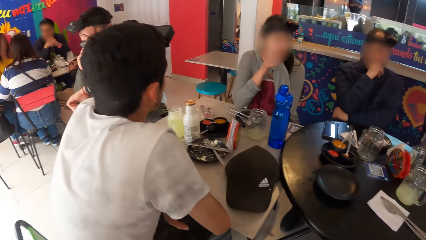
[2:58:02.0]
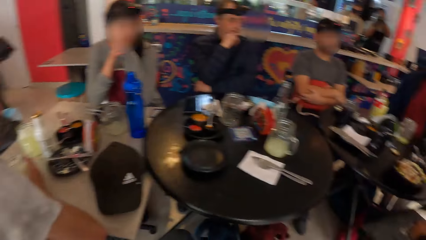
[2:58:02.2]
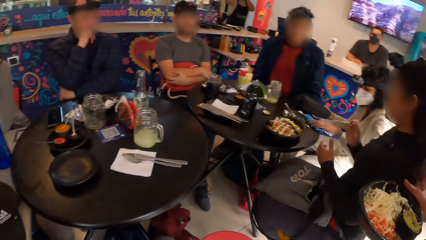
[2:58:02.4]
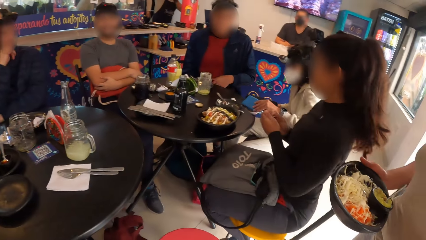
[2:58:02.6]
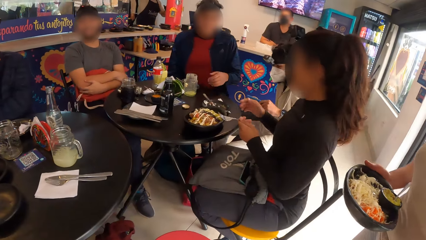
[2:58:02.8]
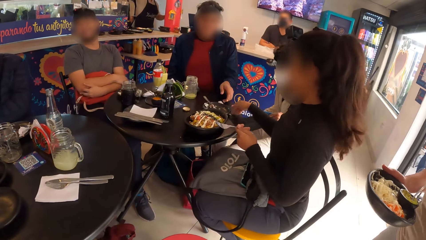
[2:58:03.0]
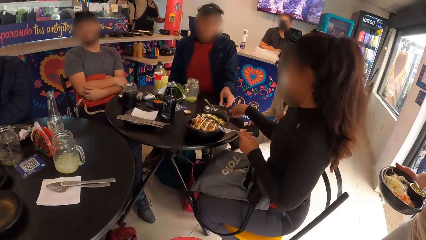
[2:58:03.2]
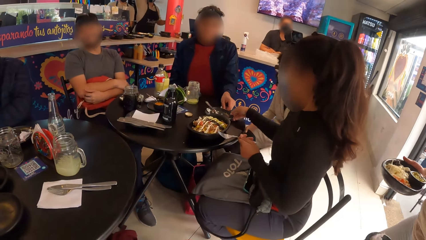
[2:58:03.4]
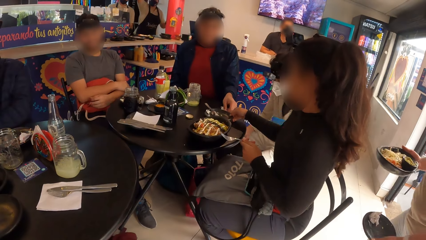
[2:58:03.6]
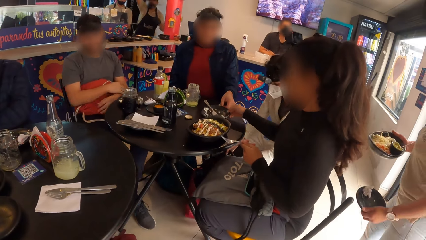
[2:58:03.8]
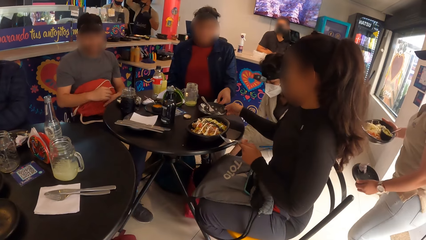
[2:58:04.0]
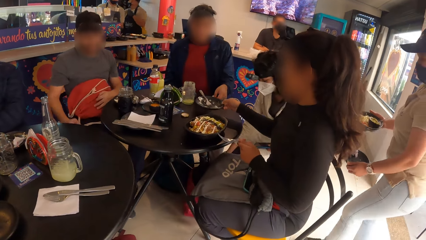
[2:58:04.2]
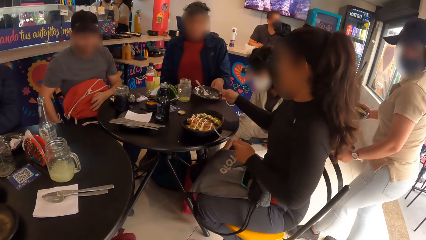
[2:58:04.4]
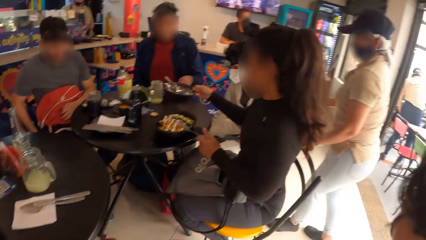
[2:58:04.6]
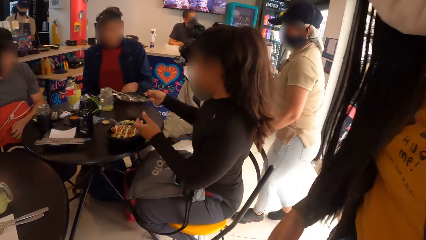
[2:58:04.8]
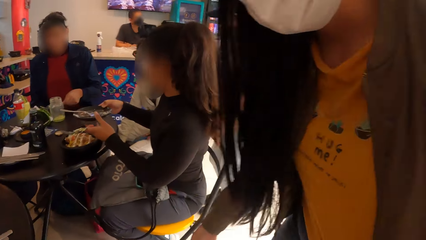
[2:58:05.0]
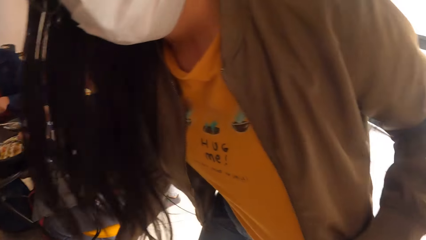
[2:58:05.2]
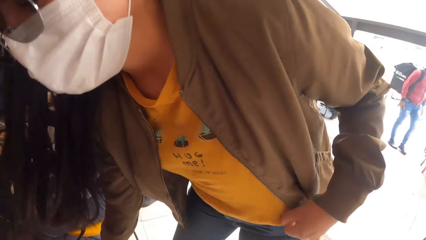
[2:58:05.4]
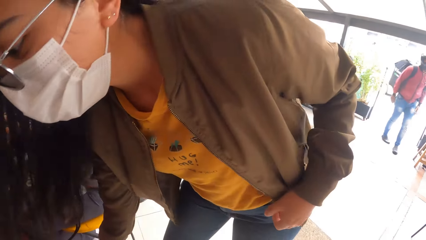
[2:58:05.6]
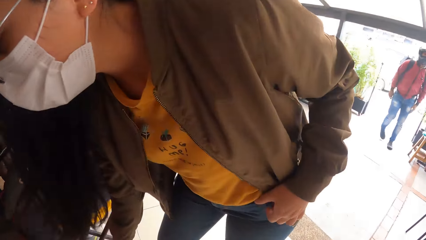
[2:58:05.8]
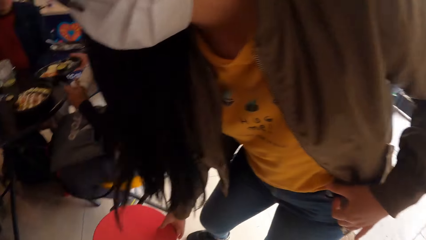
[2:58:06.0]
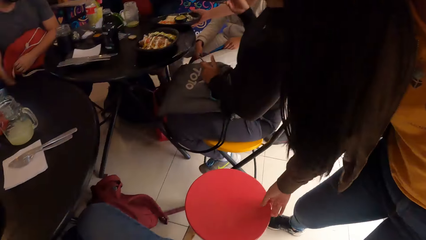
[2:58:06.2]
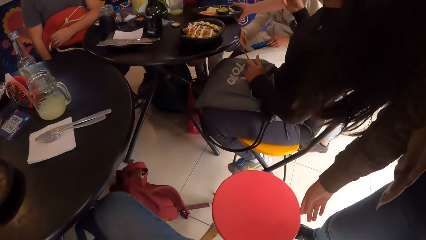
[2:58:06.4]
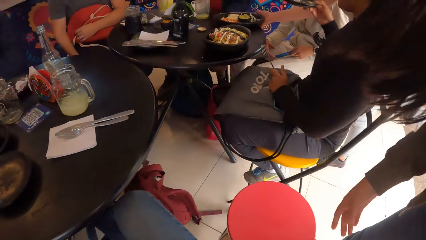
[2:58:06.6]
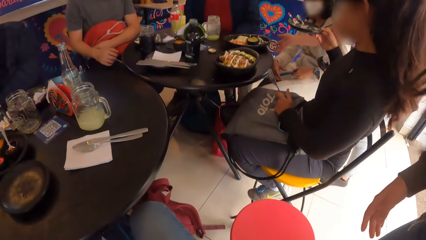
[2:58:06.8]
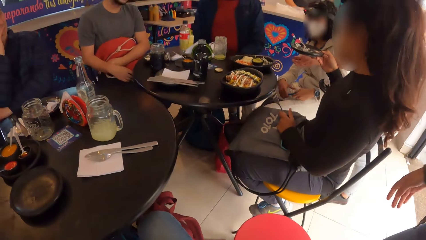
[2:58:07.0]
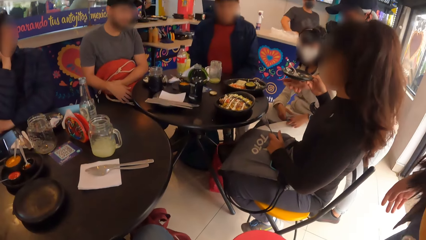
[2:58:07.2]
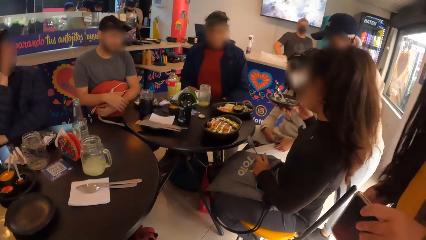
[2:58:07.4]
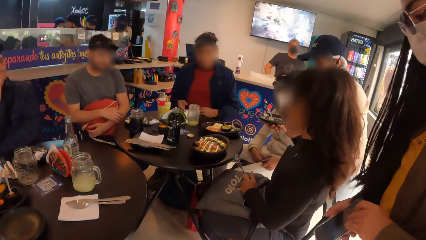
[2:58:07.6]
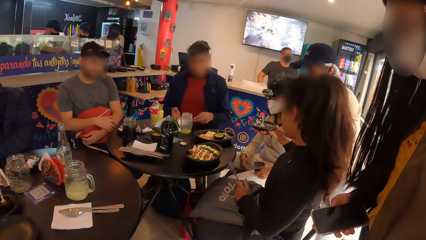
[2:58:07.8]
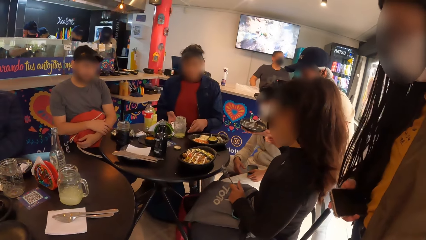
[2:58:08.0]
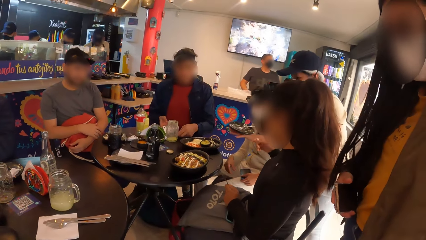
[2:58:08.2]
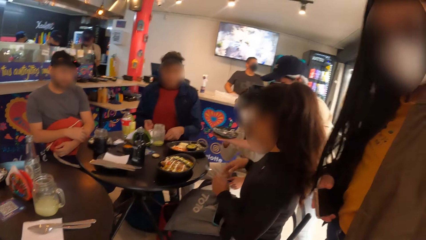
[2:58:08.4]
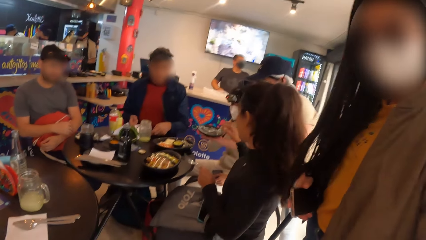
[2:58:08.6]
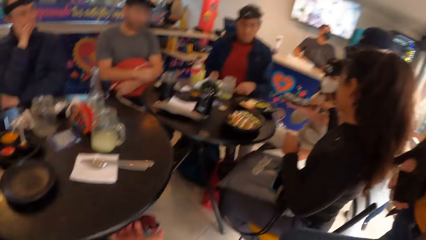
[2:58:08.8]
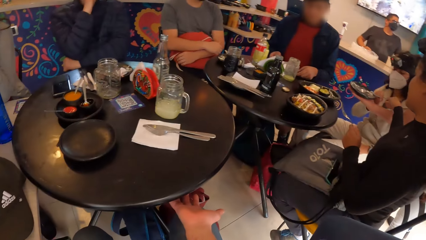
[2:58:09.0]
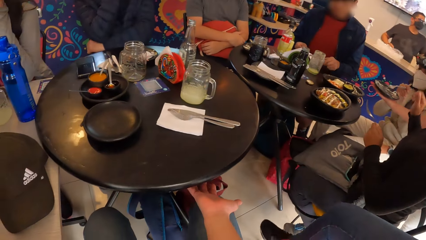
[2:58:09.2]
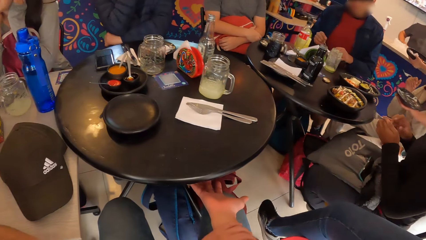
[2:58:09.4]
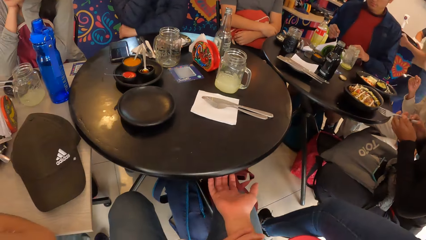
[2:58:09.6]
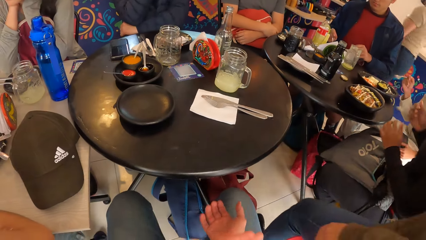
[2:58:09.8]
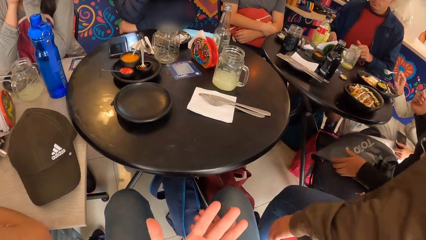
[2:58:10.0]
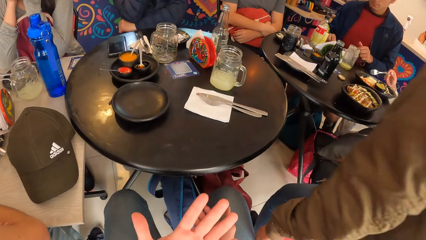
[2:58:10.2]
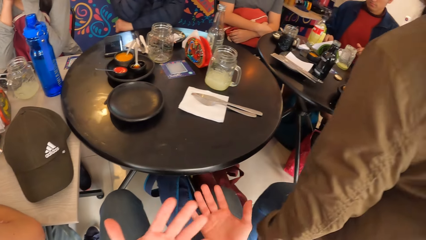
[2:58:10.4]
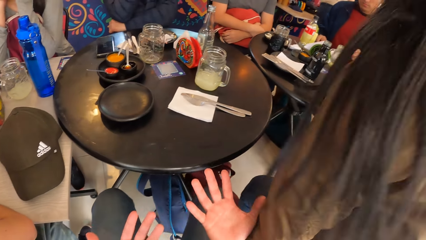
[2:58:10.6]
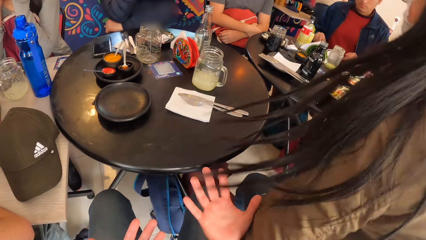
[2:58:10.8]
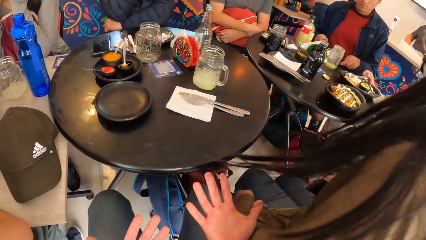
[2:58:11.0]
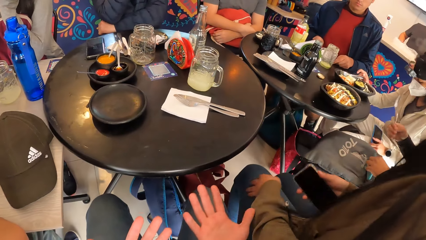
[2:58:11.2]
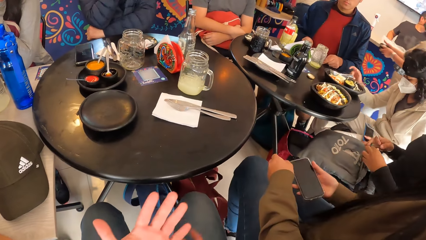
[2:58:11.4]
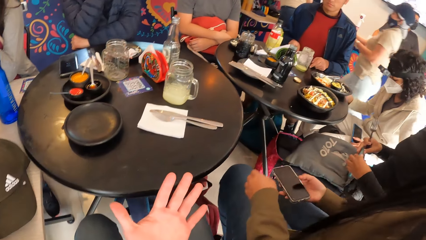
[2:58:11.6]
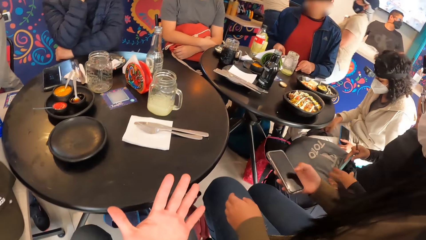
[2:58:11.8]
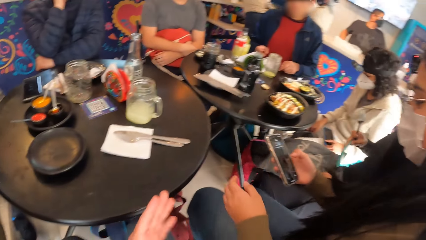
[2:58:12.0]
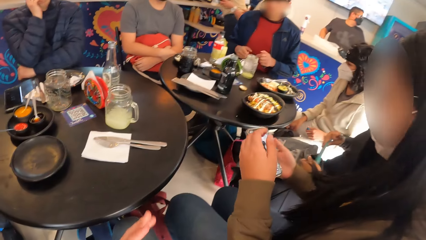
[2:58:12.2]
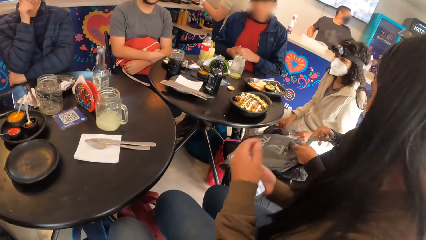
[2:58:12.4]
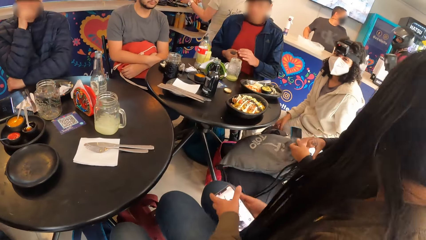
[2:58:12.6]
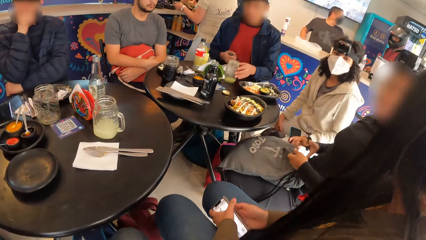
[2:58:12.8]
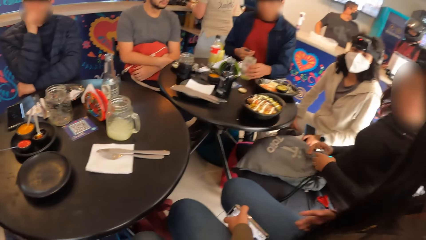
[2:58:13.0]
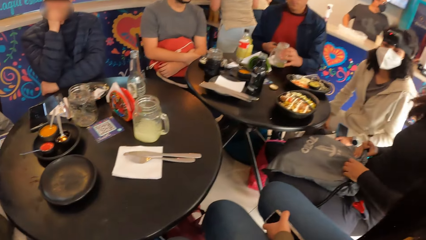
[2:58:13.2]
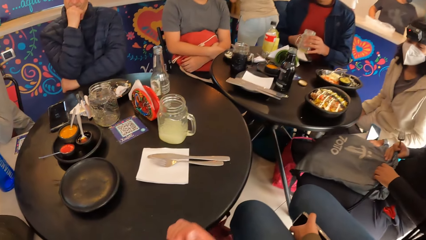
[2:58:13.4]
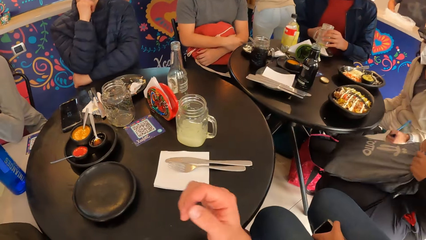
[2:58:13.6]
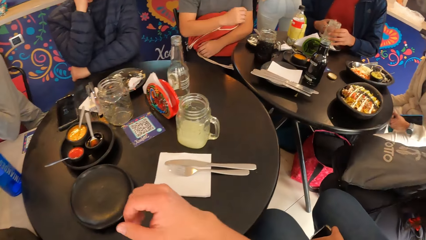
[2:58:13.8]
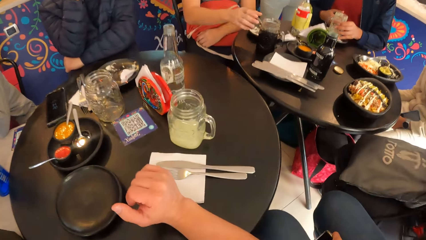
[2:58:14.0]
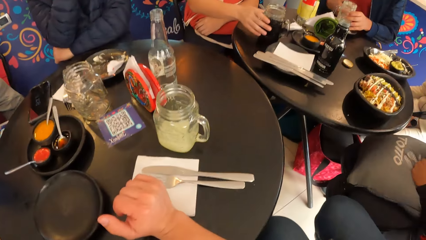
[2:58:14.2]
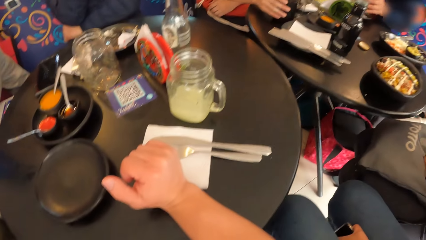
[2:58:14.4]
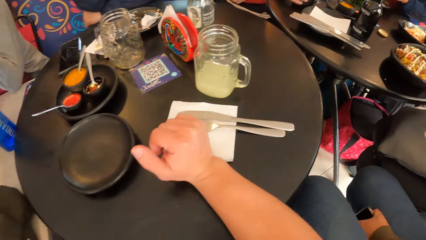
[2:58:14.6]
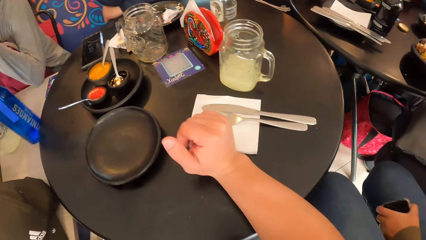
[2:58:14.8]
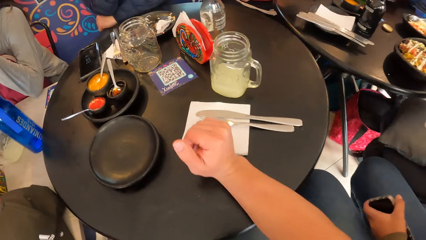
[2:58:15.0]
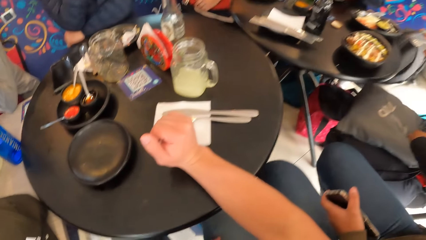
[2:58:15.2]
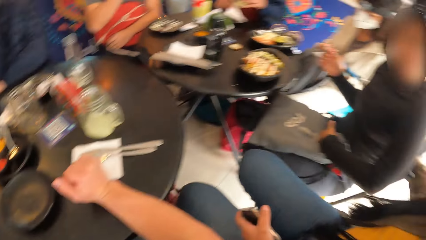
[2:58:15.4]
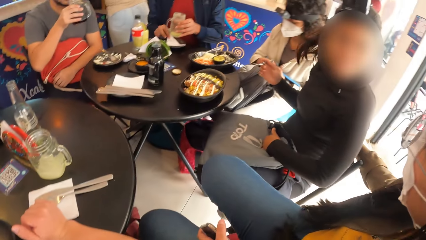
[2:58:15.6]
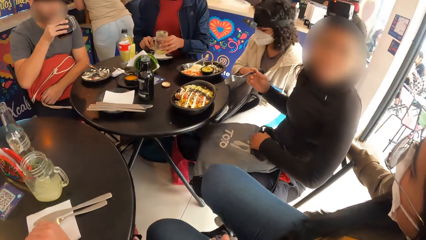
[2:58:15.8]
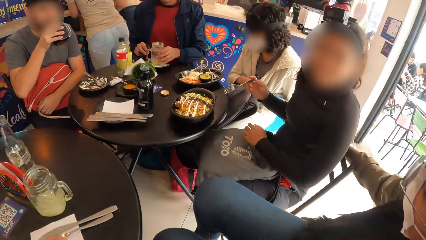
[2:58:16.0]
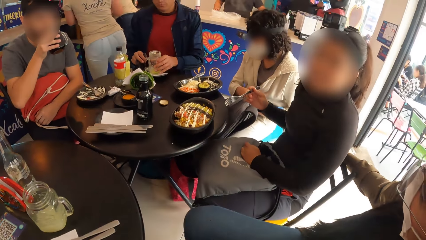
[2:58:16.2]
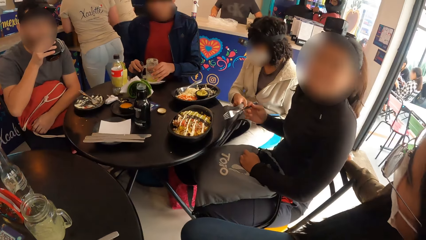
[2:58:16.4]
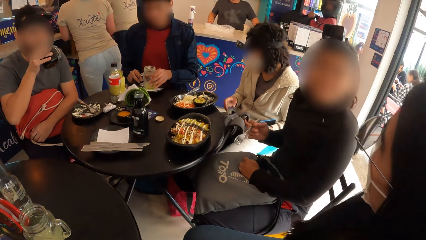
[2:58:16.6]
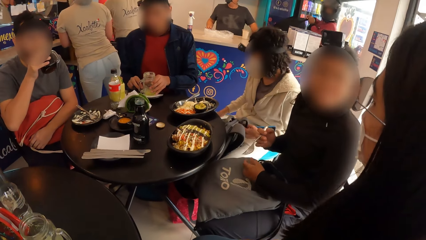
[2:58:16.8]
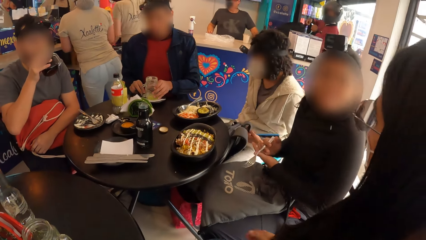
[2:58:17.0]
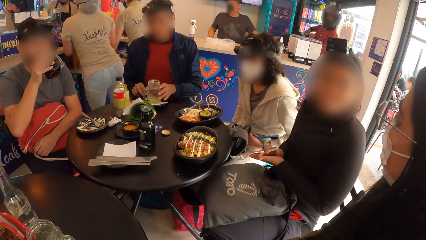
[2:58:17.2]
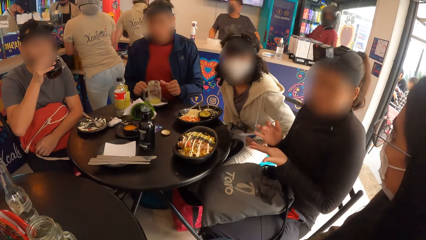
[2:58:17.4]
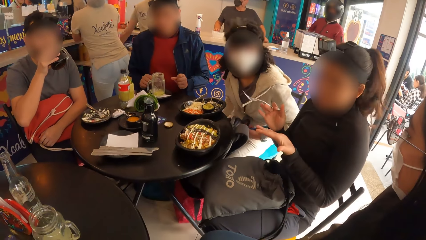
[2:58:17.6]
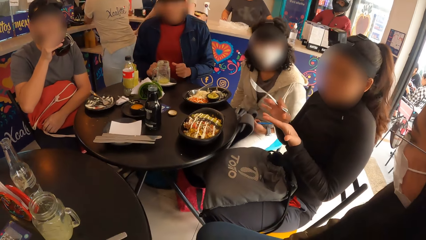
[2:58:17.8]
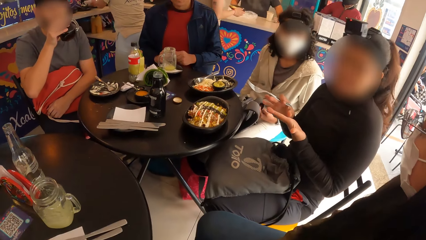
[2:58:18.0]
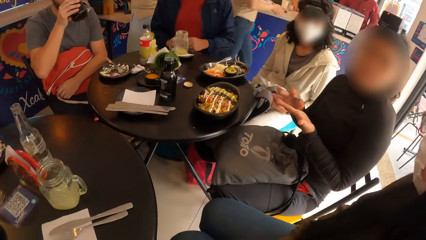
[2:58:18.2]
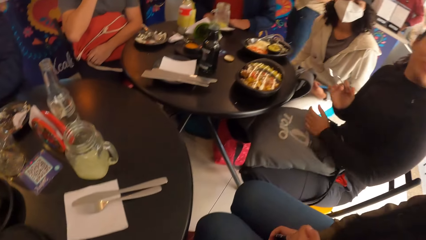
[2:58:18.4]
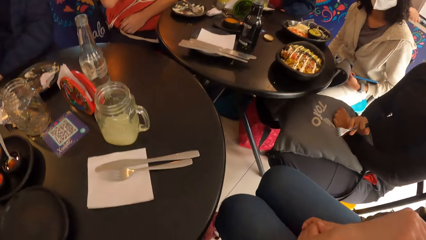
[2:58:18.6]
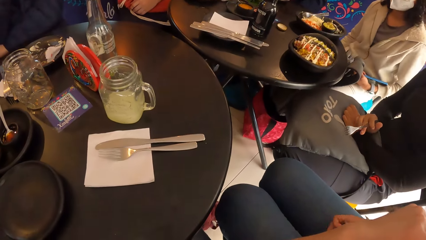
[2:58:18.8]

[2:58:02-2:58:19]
A woman passes the fork in her right hand to her left hand. A man moves a napkin under the plate on the table with his left hand. The woman moves a plate on the table to the waiter with her right hand. Another woman adjusts the stool on the floor with her right hand. The waiter places a plate of pasta on the table with her right hand. A third woman picks up a fork in the plate with her right hand. The first woman passes the fork in her left hand to her right hand. The second woman sits on the stool. The third woman drops the fork in the plate of pasta on the table with her right hand. The camera wearer interacts with the second woman. The second woman operates a phone with her right hand. The waiter drops the plate on the counter with both hands. The man picks up a jar on the table with his left hand. The camera wearer looks around a restaurant. Another man drinks from a jar on the table with his right hand. The camera wearer moves his hand on the table. The first man drops the jar on the napkin on the table with his left hand. The second woman adjusts herself on the stool.
